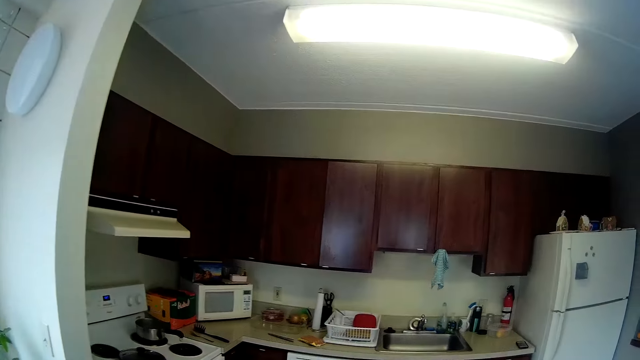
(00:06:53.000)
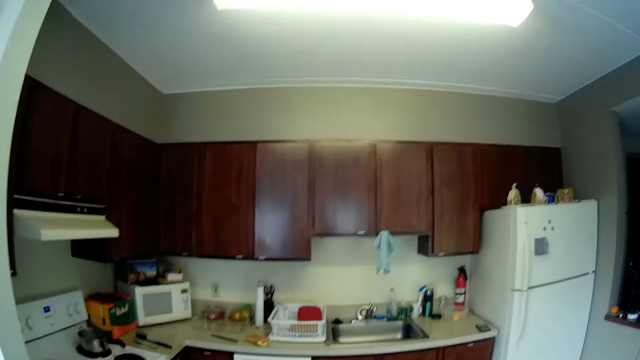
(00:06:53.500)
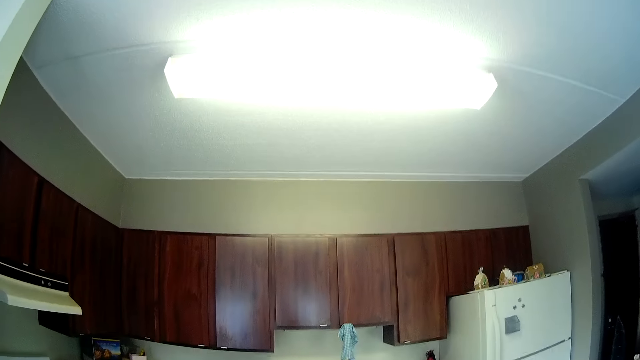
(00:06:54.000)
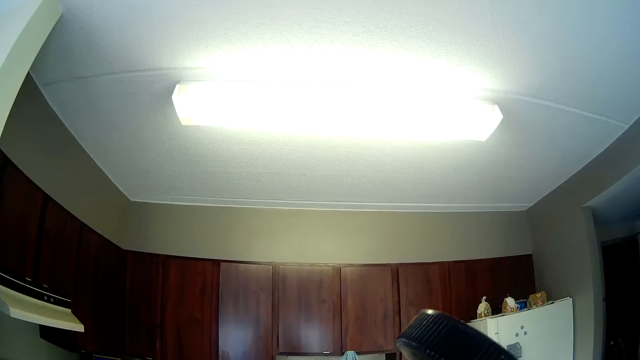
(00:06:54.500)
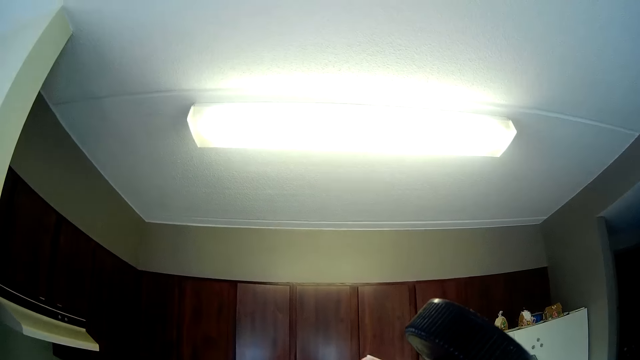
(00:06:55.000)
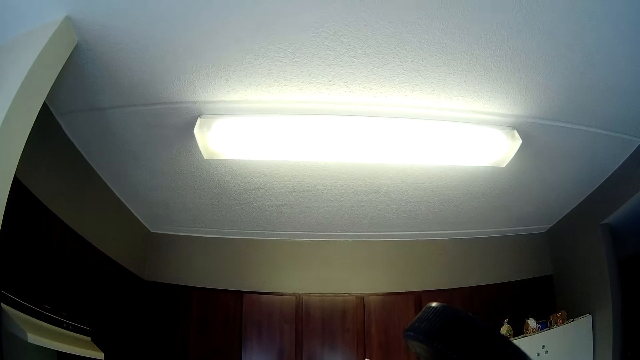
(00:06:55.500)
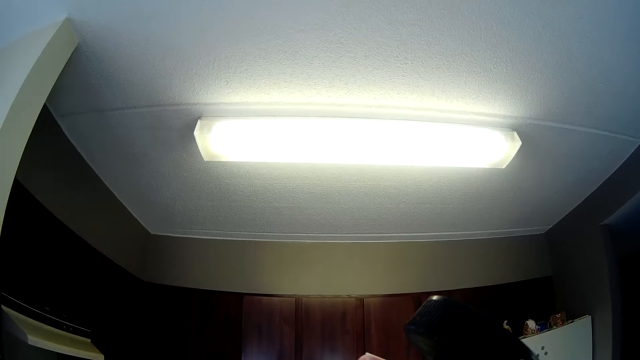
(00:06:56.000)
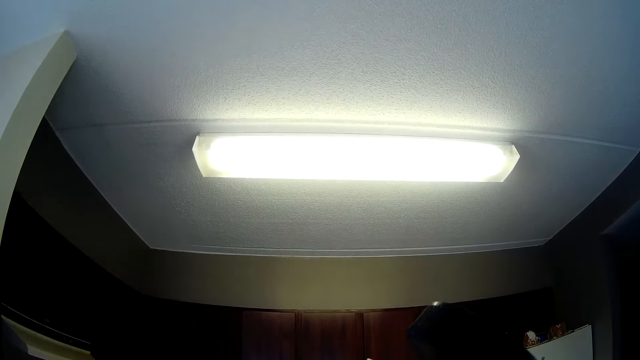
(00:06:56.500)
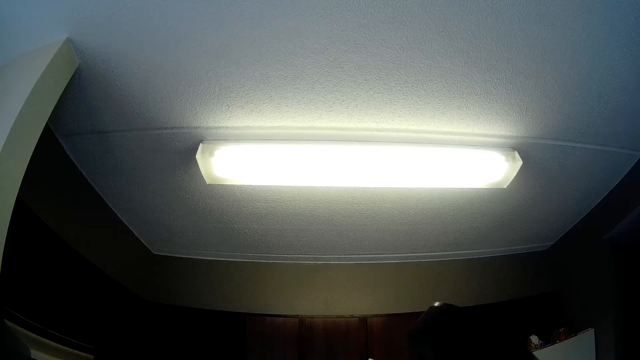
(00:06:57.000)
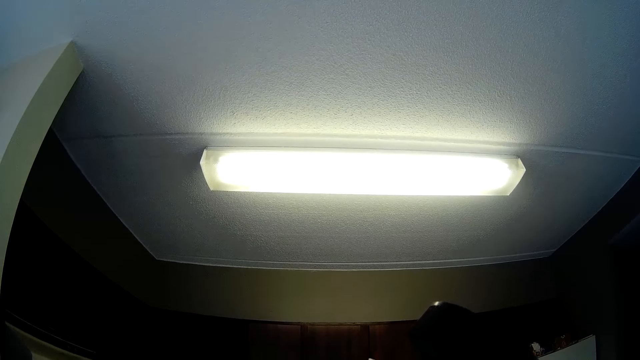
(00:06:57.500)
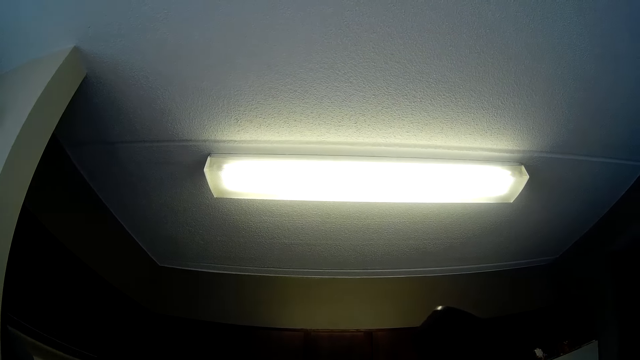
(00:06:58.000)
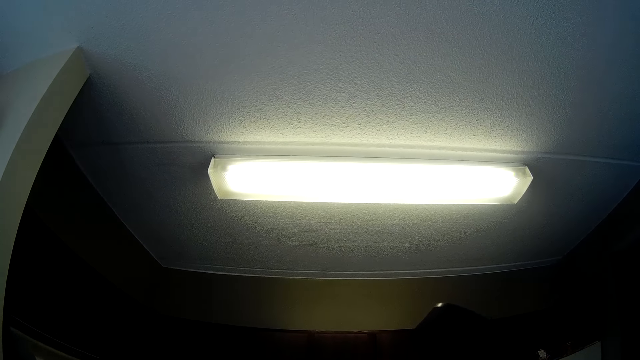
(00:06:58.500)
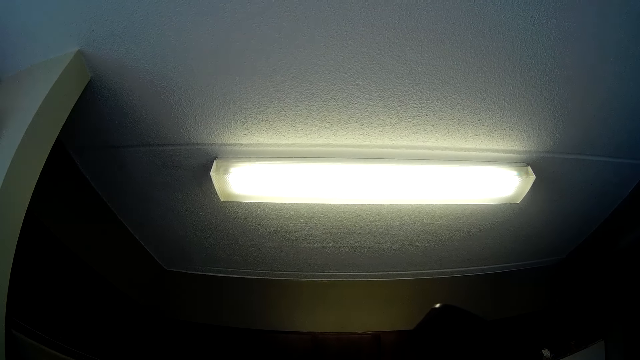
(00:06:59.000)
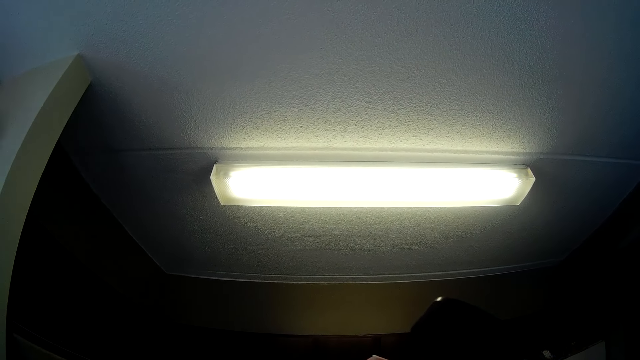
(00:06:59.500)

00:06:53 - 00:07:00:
The camera wearer raises a kettle.

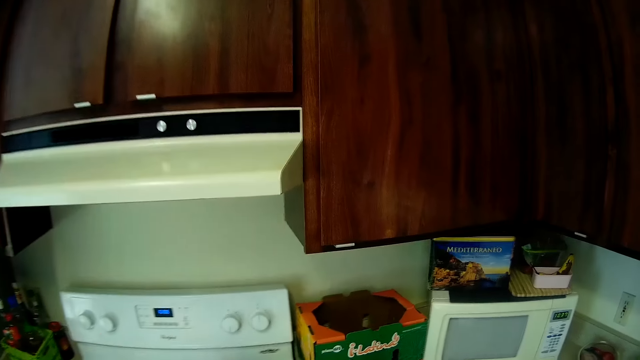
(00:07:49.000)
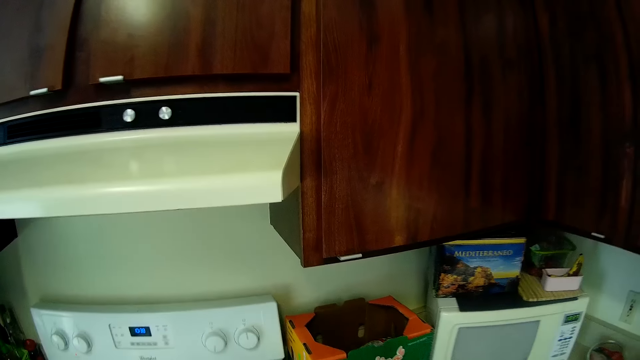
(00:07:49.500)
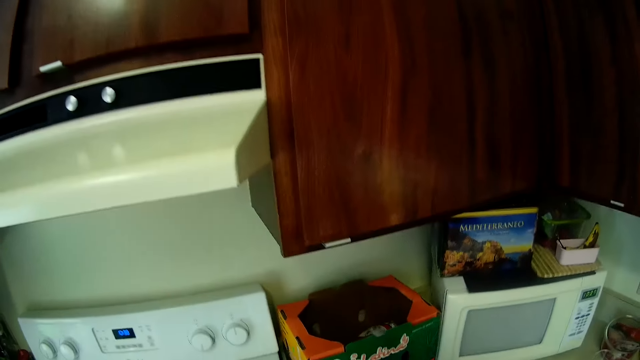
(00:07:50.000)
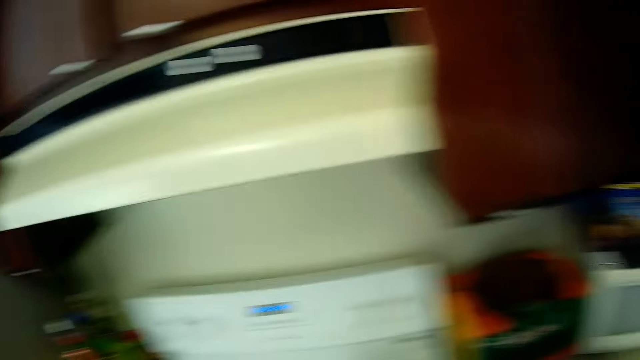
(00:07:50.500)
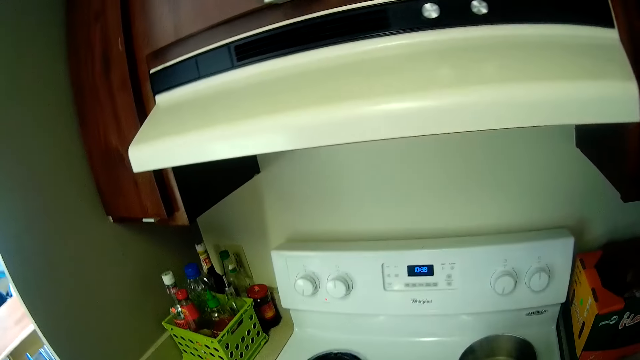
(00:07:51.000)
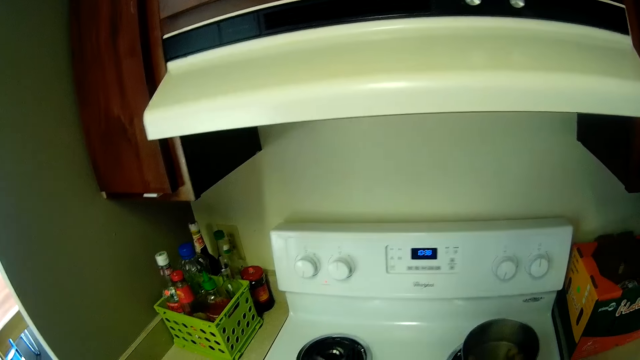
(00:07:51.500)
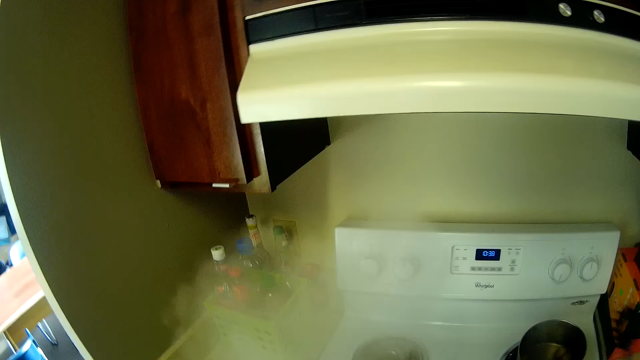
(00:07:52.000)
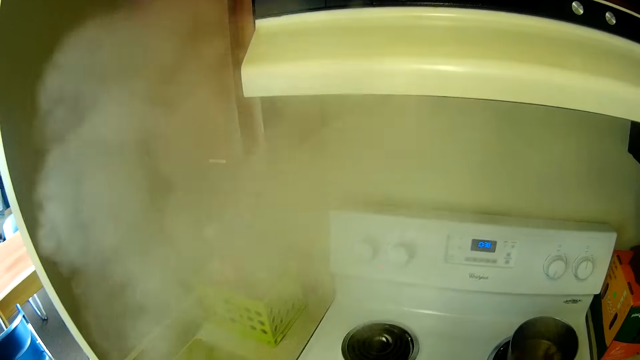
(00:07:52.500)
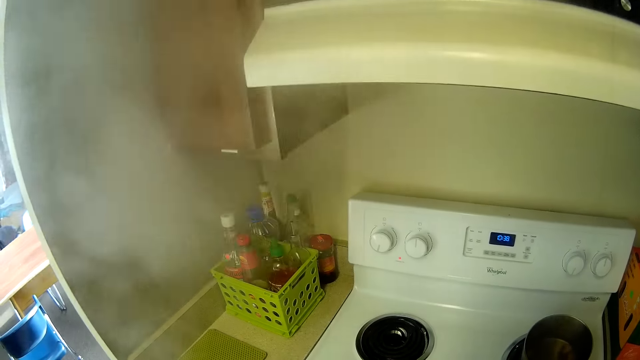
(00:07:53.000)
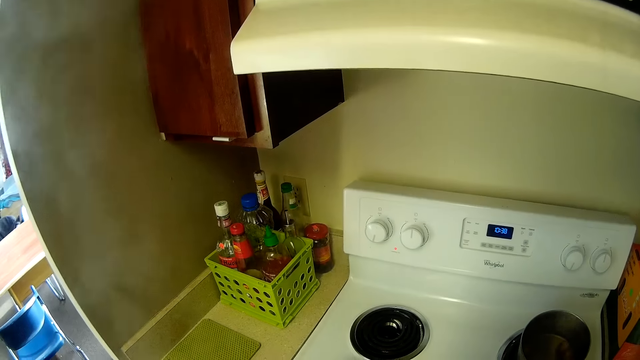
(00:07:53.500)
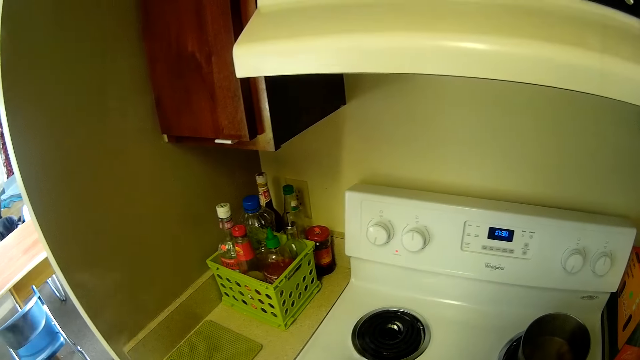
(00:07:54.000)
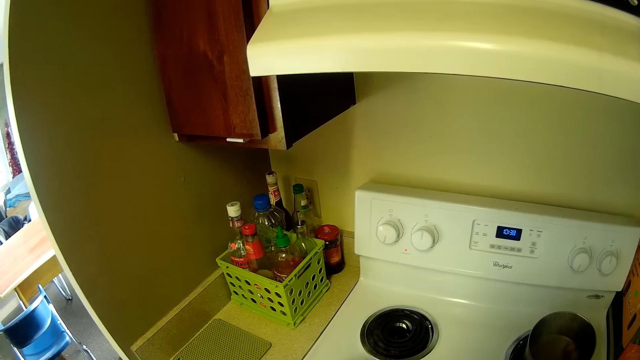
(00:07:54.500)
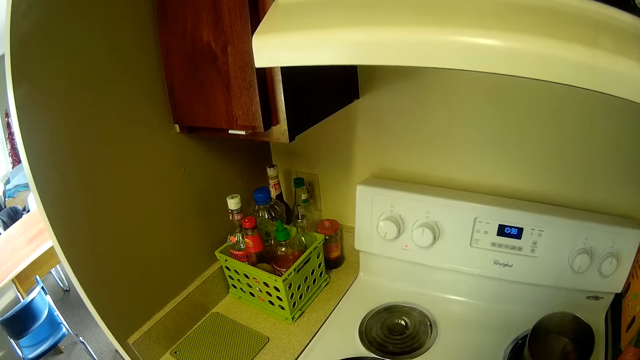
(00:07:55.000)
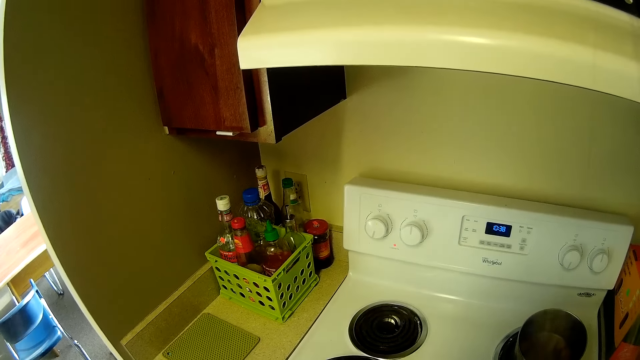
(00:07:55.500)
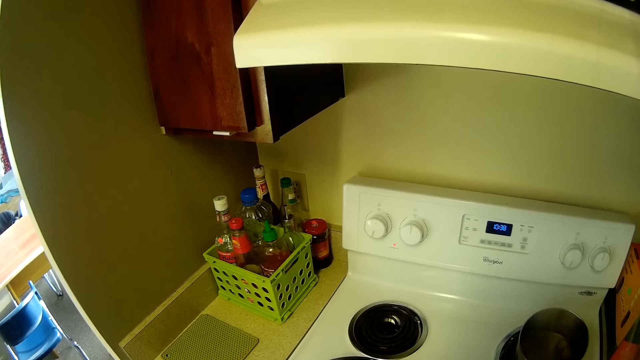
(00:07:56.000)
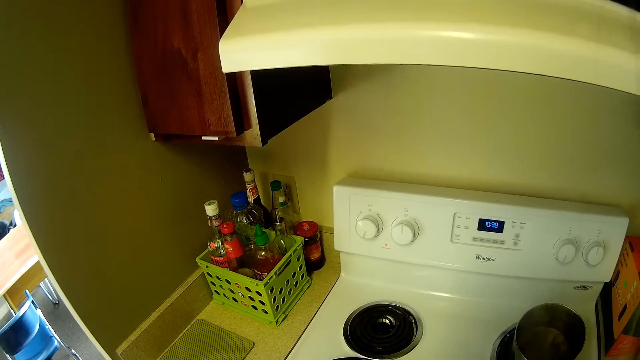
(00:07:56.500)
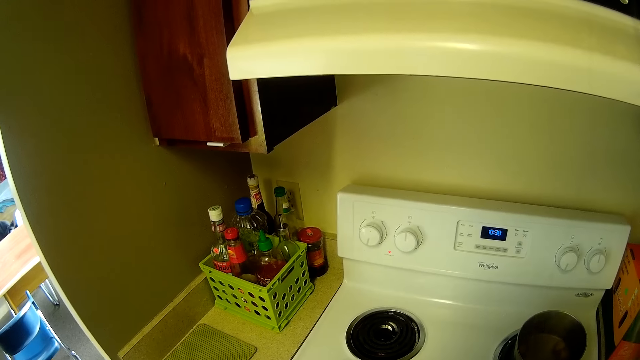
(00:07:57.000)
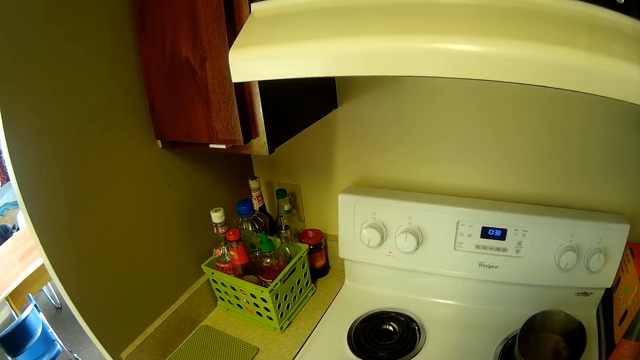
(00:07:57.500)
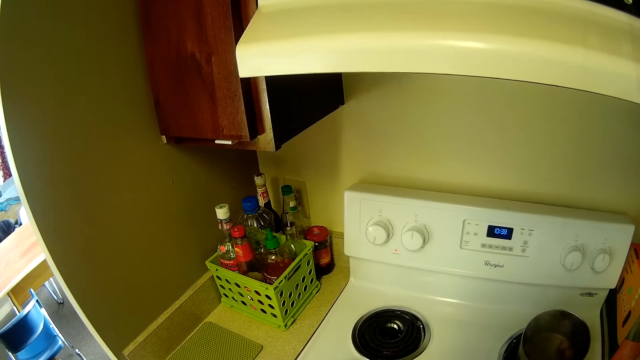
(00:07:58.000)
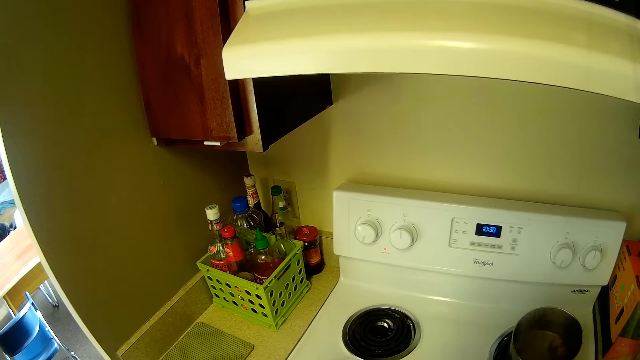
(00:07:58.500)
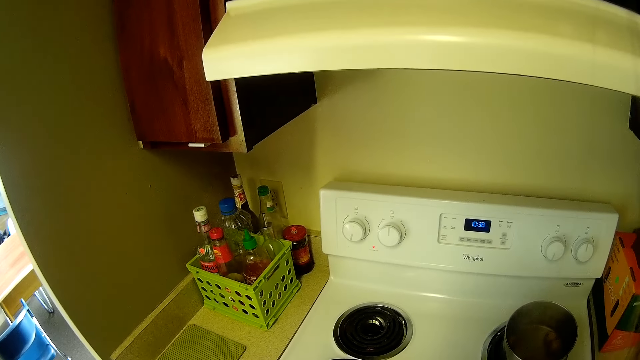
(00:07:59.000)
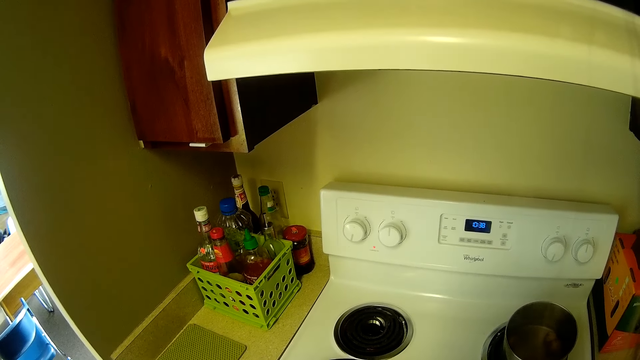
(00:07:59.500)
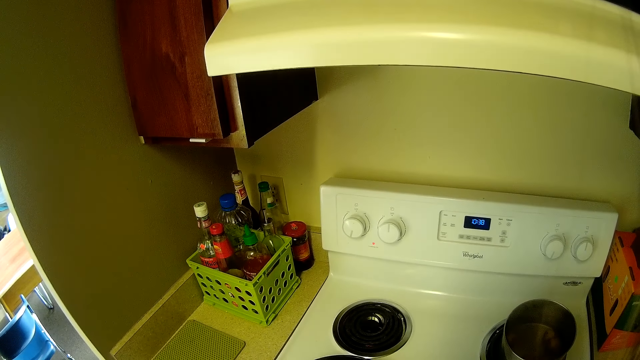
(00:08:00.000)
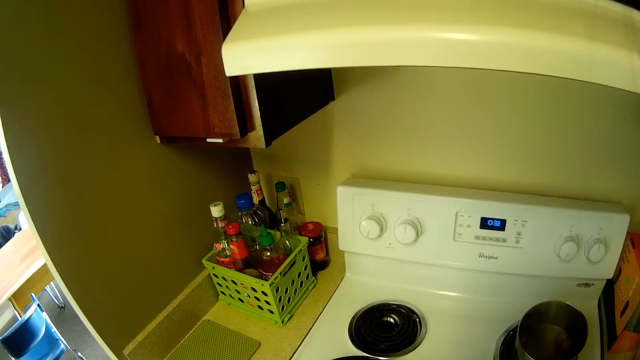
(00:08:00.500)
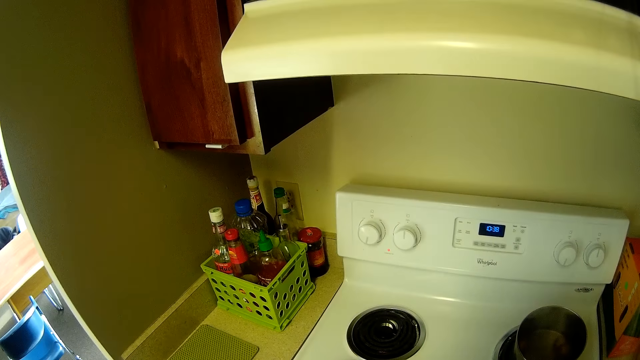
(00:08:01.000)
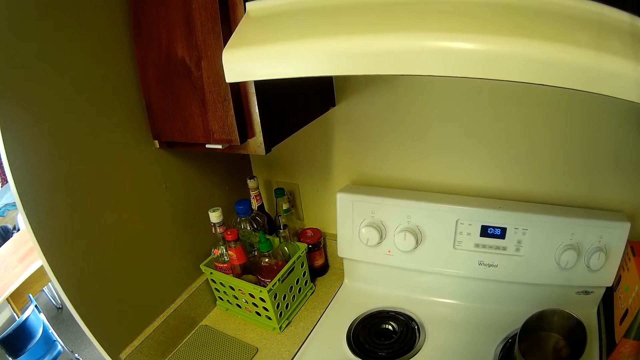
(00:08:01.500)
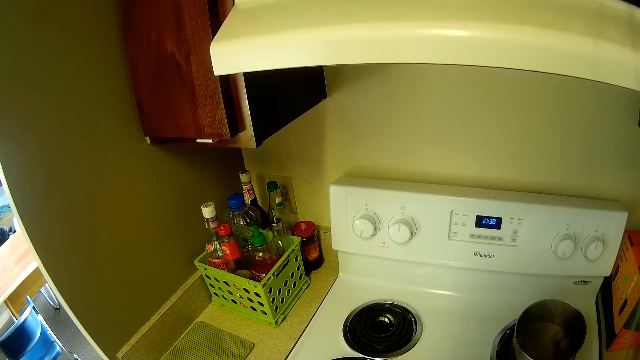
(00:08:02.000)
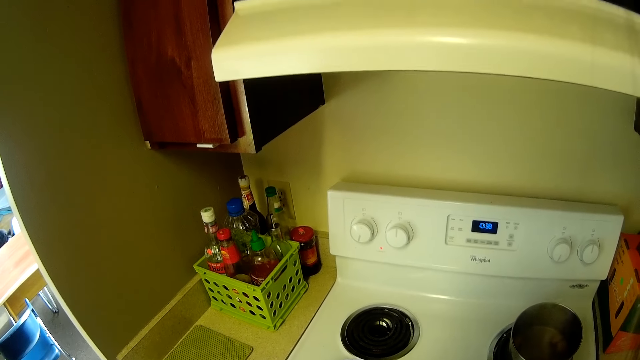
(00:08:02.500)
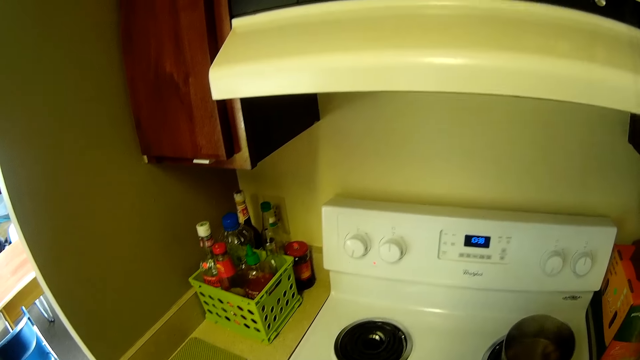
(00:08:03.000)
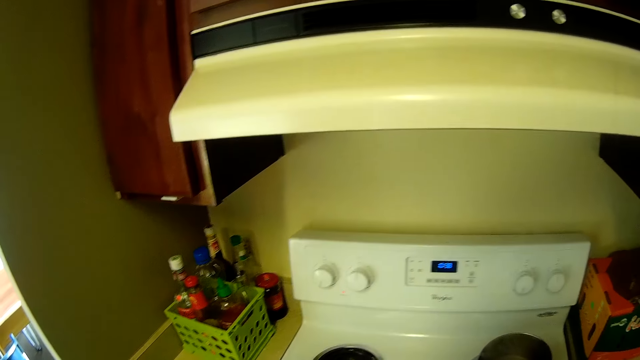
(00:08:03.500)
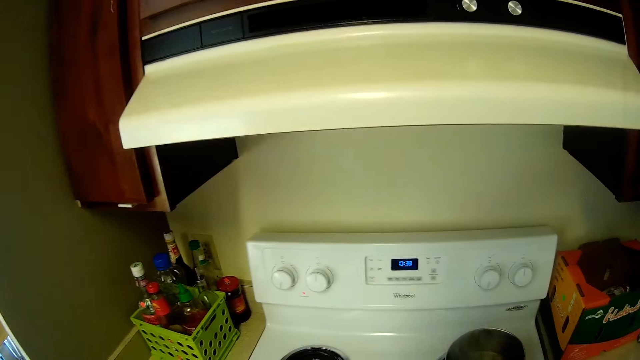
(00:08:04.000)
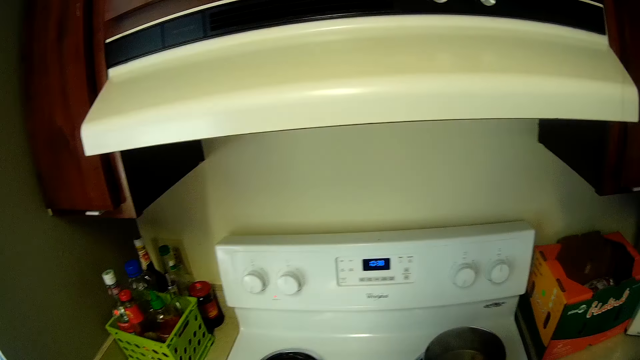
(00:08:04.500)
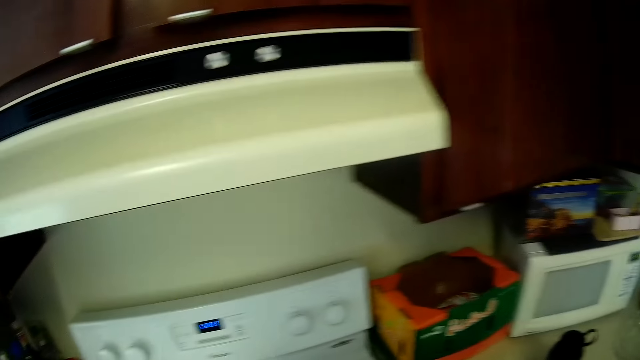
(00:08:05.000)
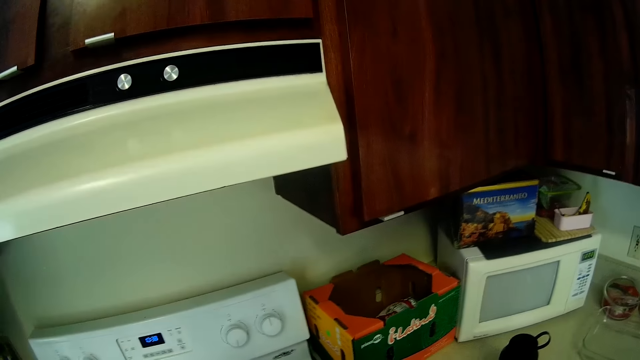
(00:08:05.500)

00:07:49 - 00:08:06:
The camera wearer opens the pan.
